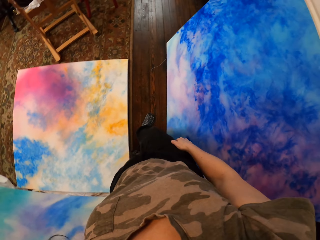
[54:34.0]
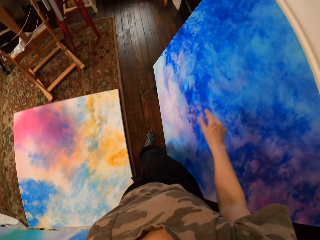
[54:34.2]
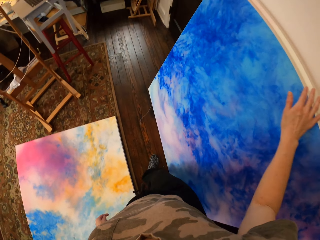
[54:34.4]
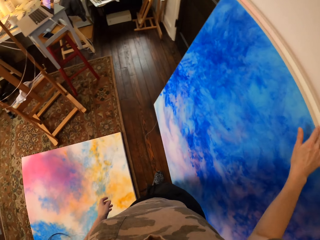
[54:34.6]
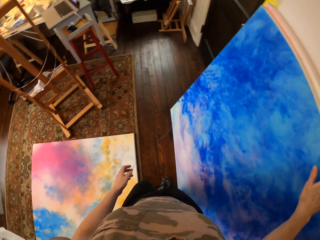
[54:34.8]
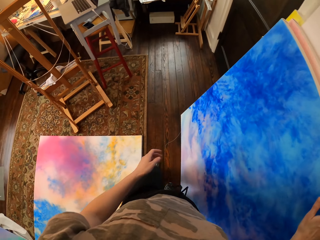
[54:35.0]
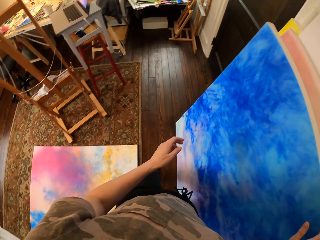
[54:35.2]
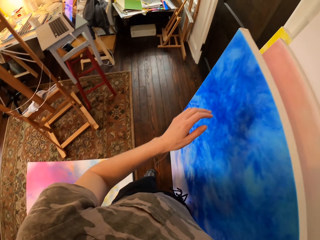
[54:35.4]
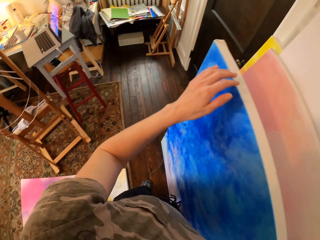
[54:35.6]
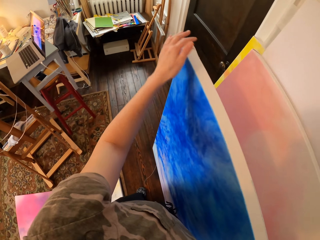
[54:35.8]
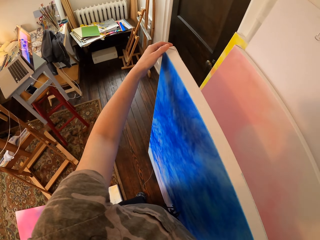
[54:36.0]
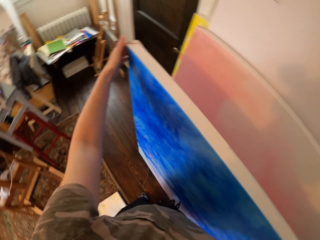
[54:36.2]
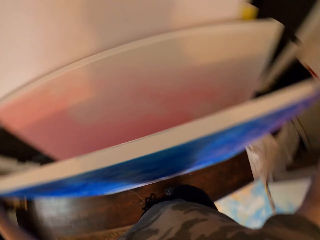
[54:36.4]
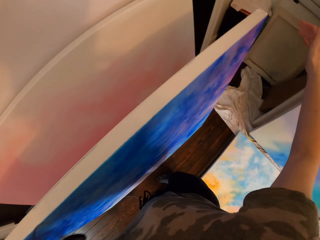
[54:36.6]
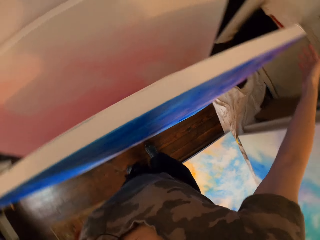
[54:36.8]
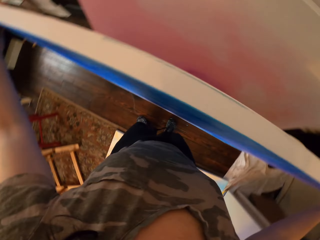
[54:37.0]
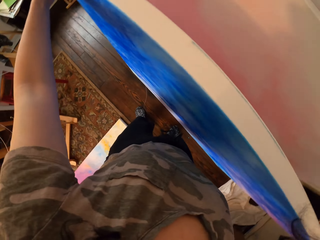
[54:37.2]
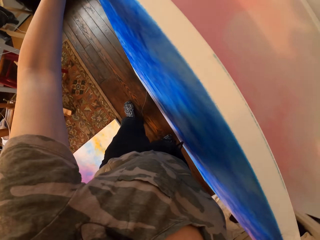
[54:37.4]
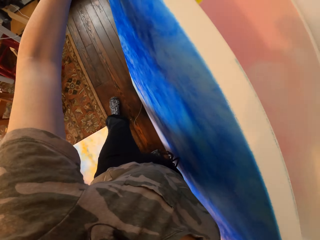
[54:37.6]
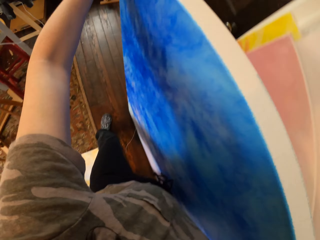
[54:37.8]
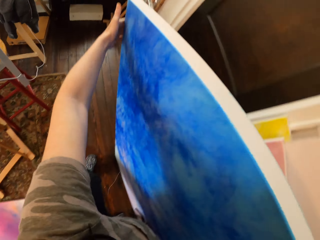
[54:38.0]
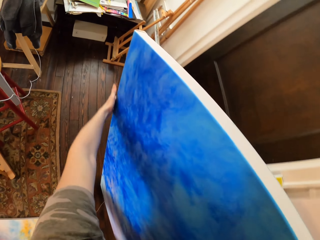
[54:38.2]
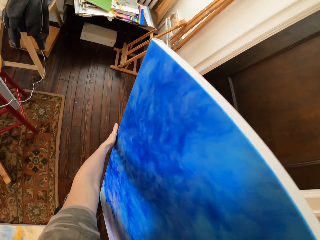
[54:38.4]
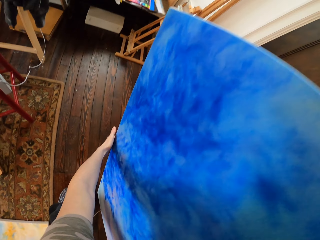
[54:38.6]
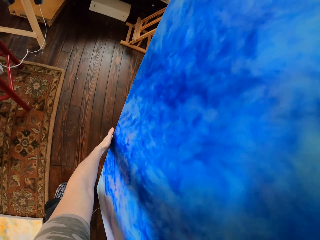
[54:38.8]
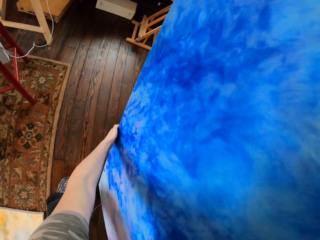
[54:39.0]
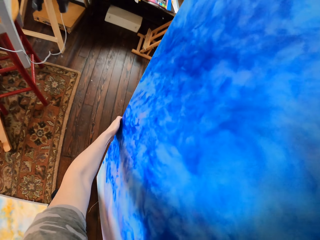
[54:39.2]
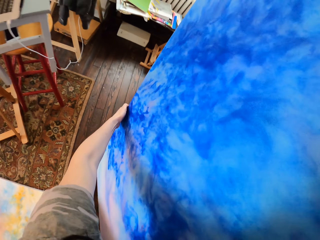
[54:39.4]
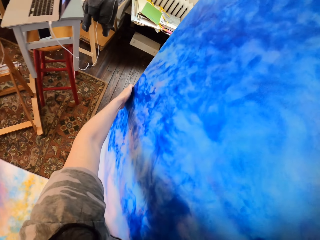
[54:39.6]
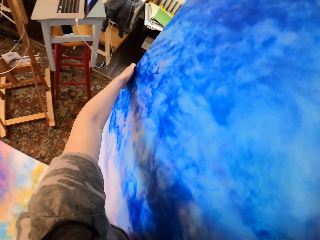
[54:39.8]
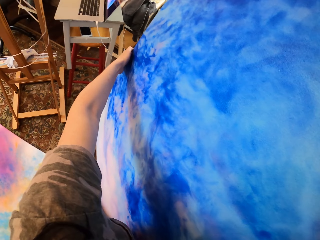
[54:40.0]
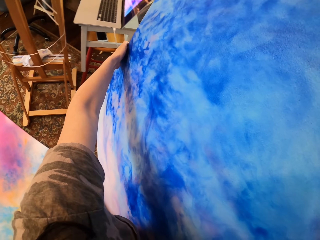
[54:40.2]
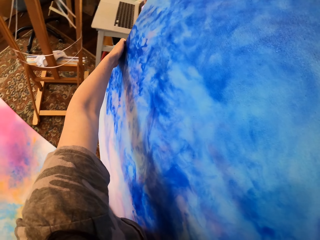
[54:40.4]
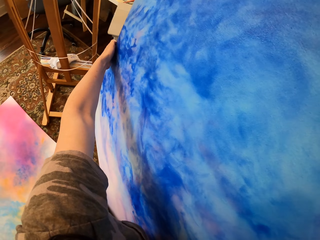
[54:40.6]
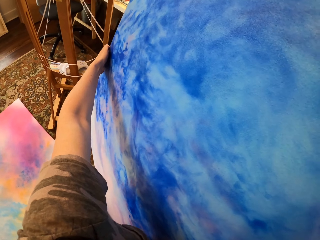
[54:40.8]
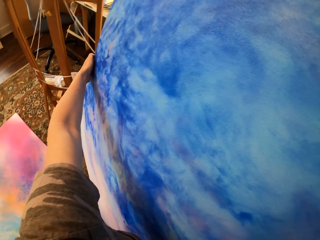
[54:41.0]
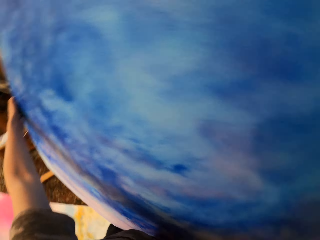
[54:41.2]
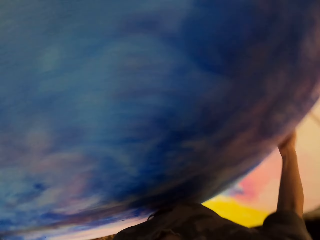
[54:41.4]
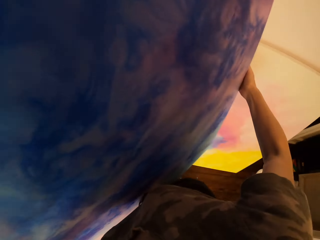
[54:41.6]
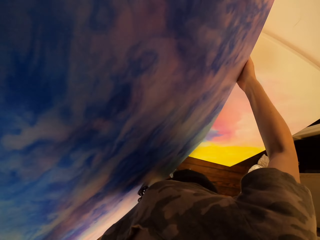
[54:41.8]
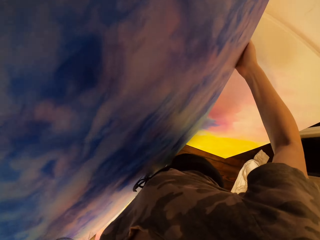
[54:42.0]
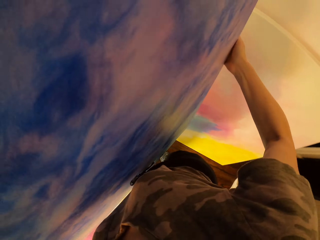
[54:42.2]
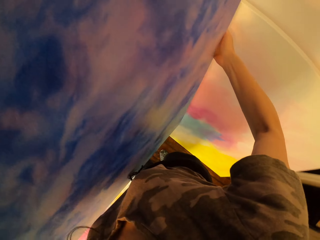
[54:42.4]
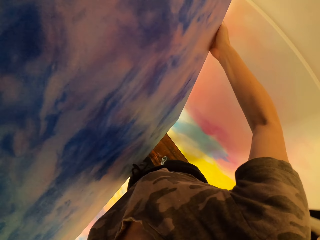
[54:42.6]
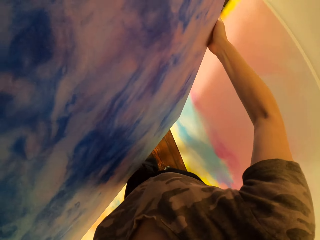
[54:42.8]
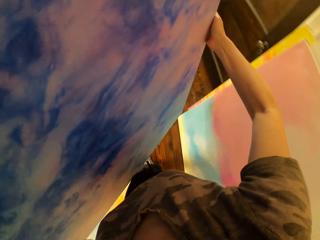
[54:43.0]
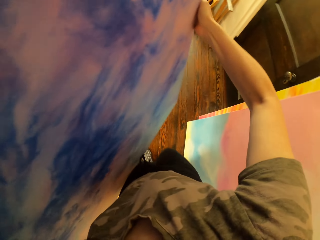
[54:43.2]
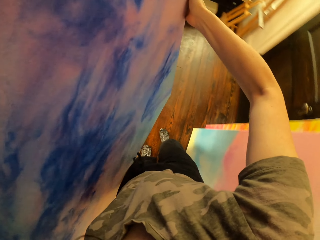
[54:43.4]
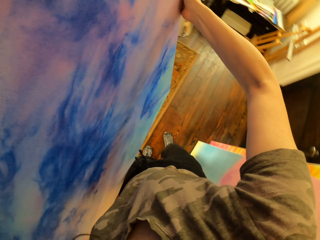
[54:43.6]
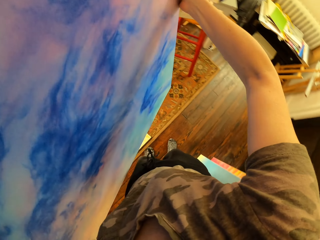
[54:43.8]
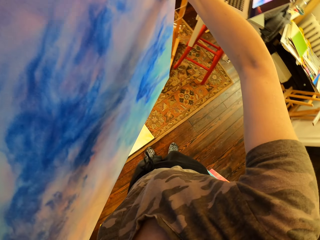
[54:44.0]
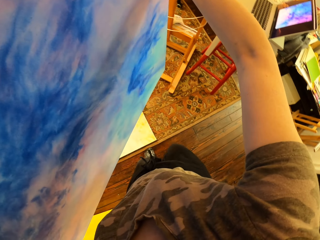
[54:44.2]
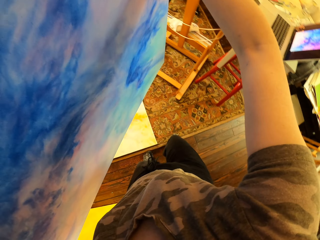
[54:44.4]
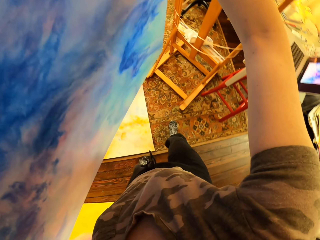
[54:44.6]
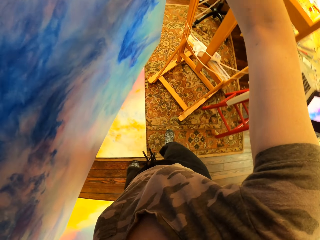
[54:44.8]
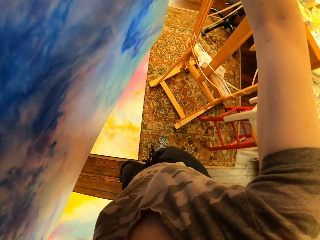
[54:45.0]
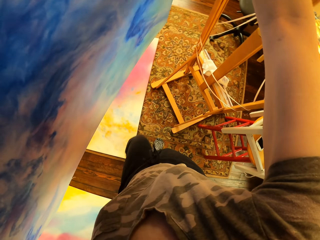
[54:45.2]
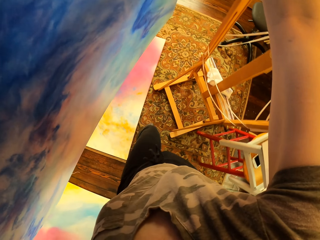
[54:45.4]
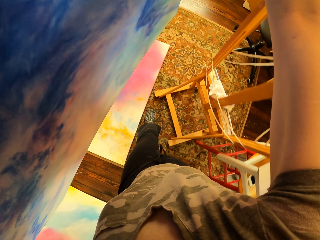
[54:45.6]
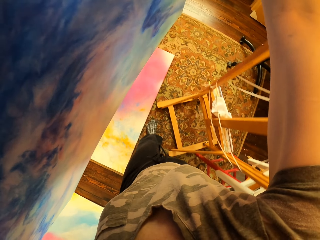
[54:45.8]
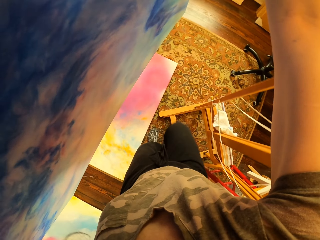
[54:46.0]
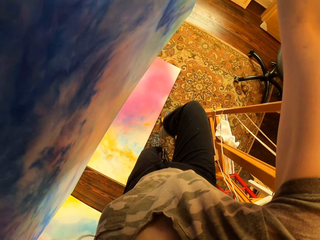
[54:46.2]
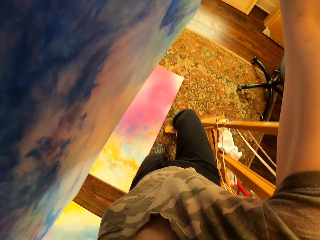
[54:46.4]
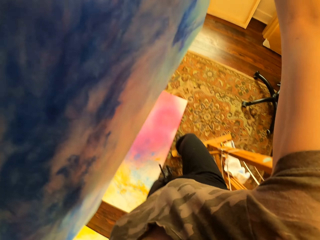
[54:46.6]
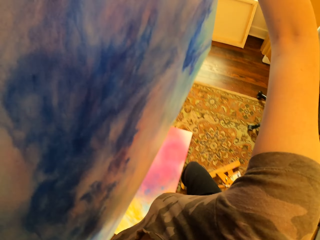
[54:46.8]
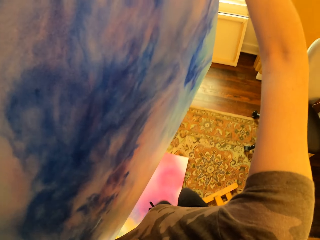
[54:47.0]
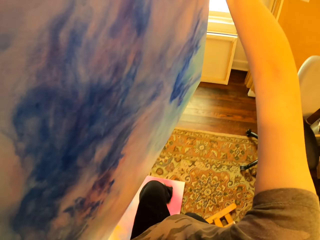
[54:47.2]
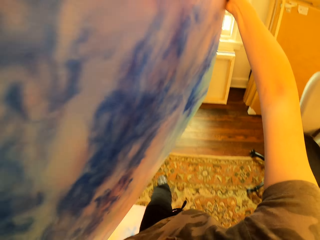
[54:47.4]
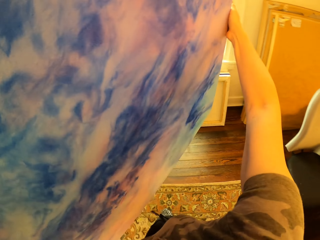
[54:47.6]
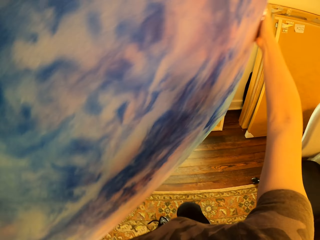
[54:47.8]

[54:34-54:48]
The camera wearer touches the paint board. They carry the board. They carry the paint board. They walk. They move a few steps.

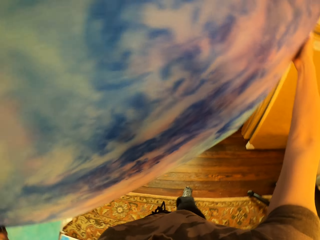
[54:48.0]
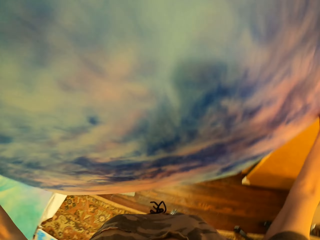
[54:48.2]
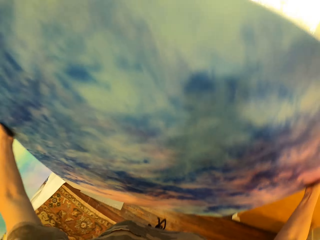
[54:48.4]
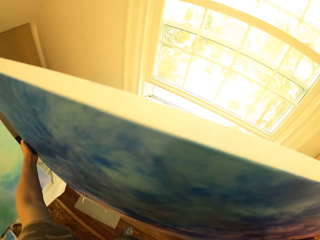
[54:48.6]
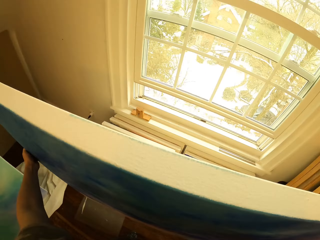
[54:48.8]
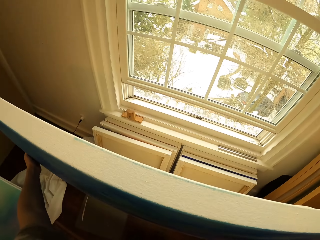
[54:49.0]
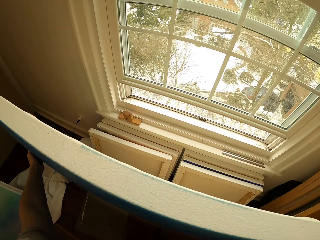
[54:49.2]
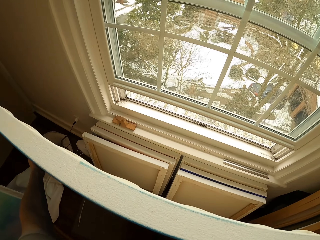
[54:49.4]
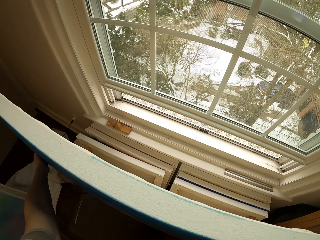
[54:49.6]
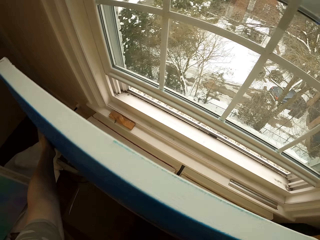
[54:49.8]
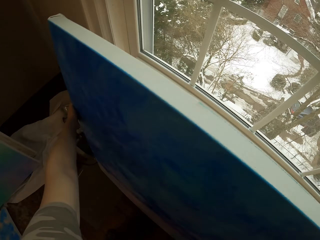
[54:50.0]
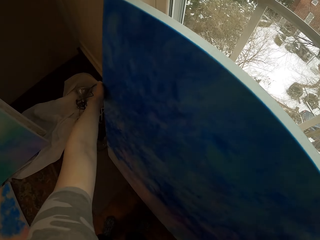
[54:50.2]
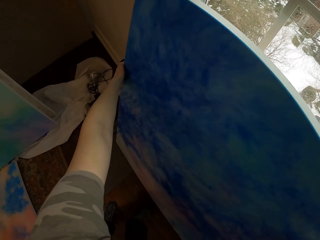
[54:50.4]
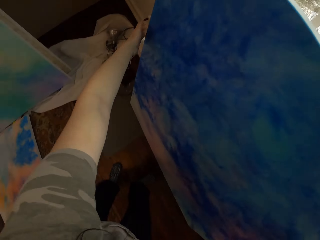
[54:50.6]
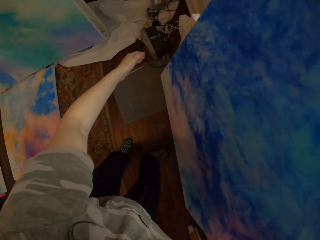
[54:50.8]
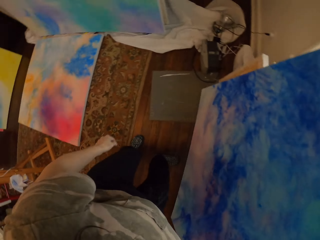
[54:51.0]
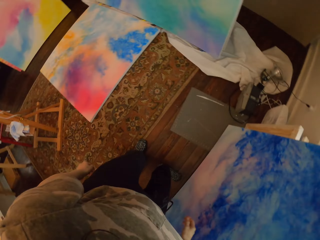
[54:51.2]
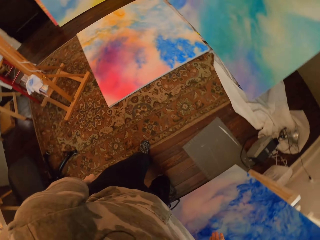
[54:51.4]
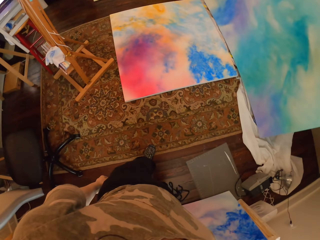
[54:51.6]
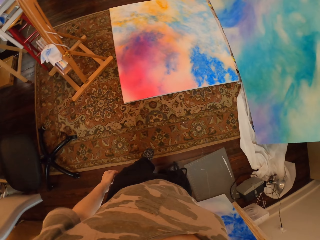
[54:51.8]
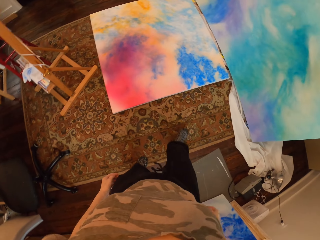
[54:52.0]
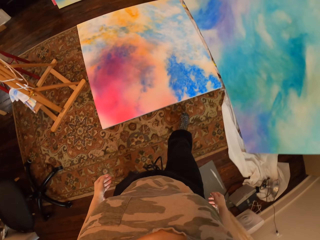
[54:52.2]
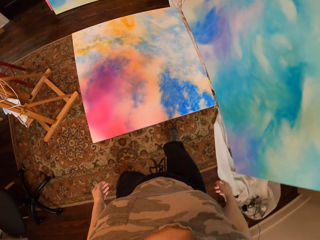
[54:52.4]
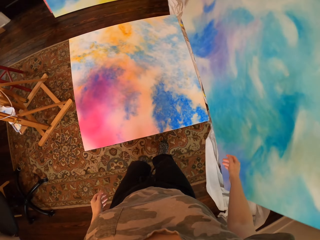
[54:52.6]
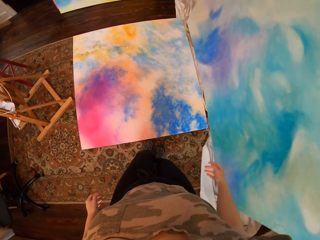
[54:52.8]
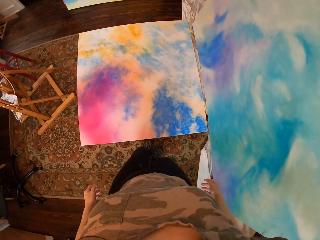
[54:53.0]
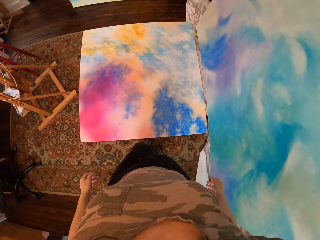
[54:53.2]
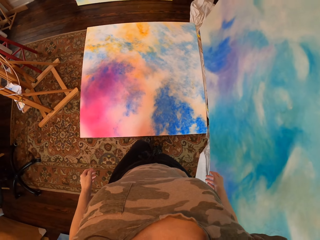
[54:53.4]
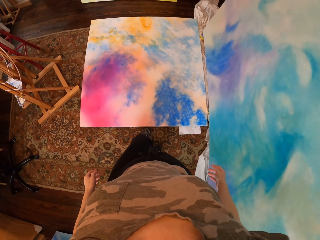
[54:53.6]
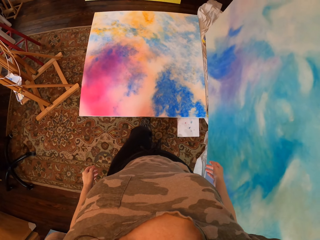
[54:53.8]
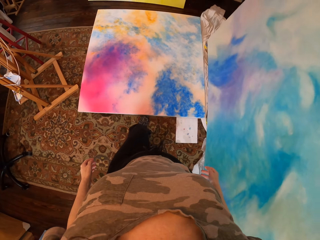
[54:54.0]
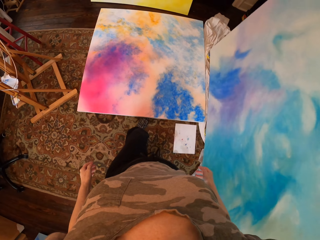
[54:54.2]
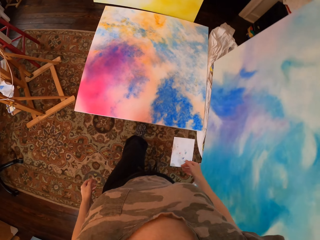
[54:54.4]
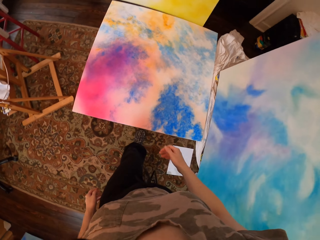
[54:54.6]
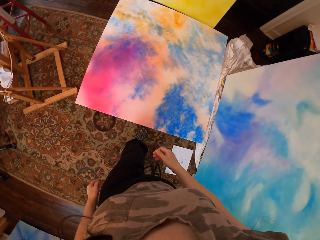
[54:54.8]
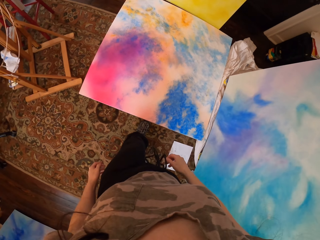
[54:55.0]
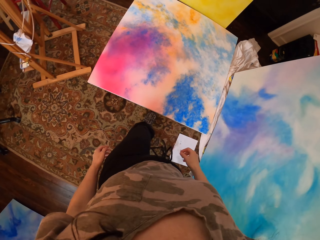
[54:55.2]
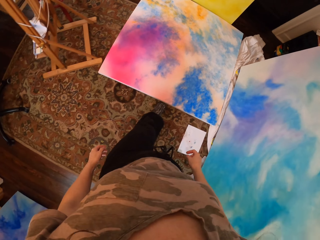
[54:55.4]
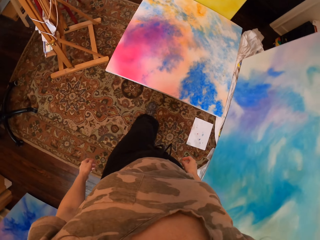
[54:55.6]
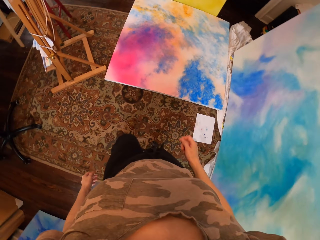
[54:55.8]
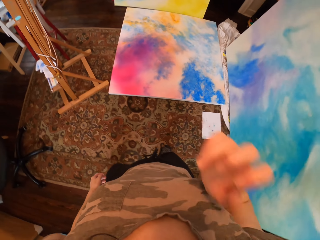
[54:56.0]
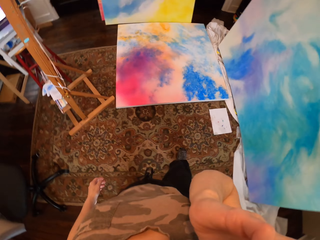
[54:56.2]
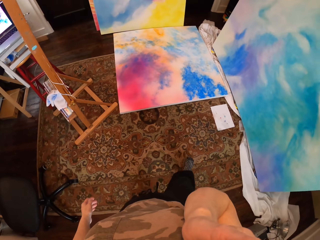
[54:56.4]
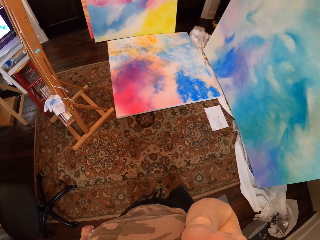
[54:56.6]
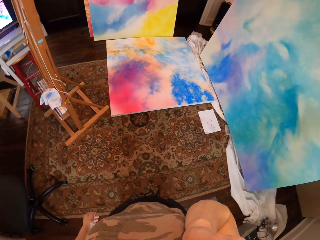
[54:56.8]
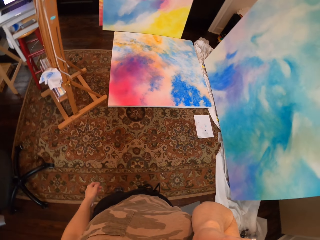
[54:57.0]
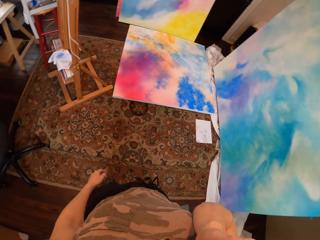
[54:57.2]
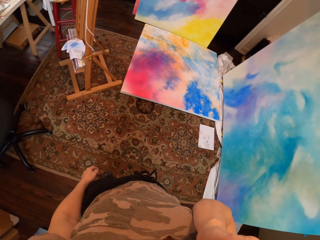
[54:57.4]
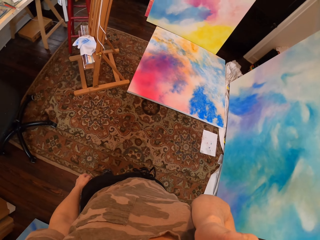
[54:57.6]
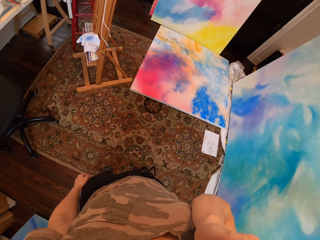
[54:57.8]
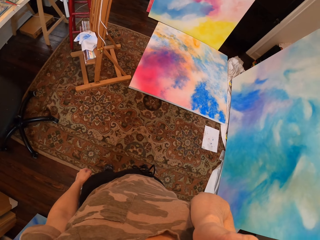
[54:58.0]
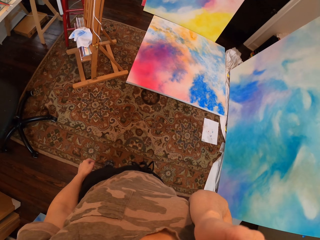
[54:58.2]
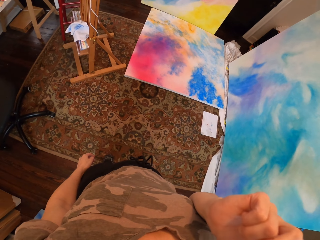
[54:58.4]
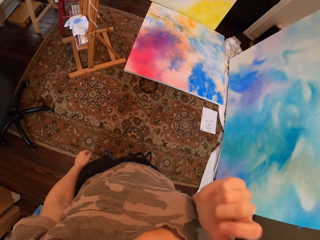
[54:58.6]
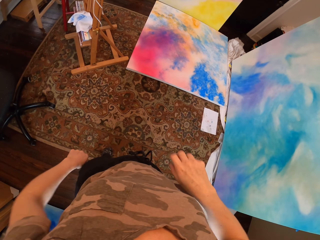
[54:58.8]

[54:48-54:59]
The camera wearer puts down the paint board. They walk, turn around. They push the board. They move the paint board with their leg. They look around. They touch their face.
